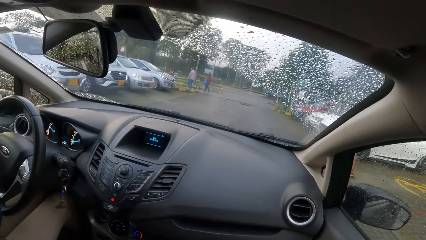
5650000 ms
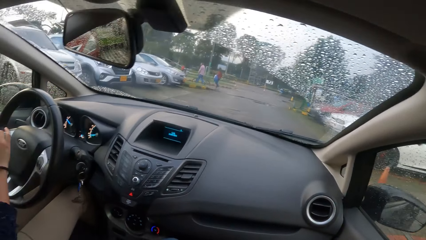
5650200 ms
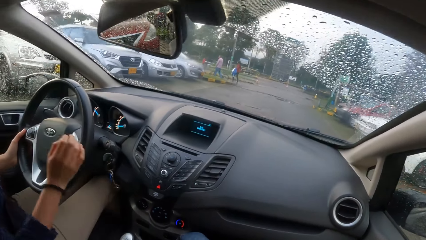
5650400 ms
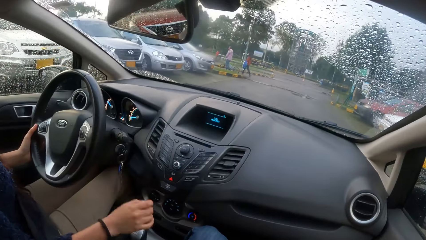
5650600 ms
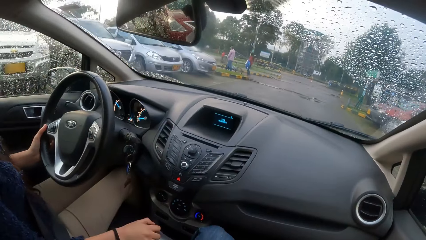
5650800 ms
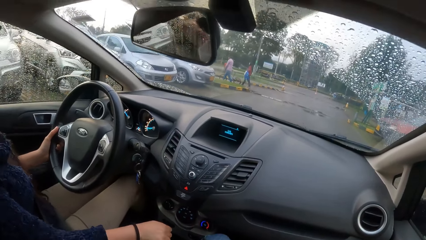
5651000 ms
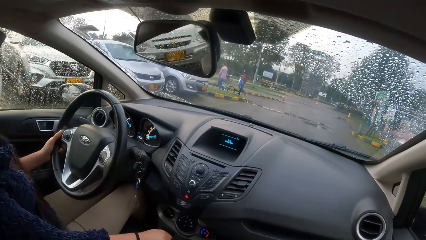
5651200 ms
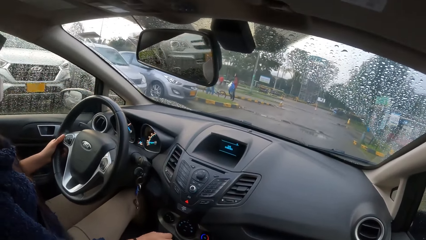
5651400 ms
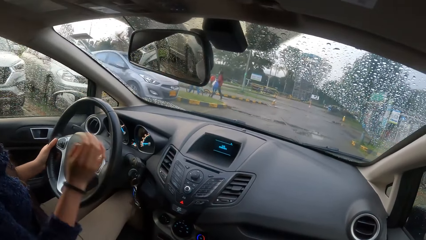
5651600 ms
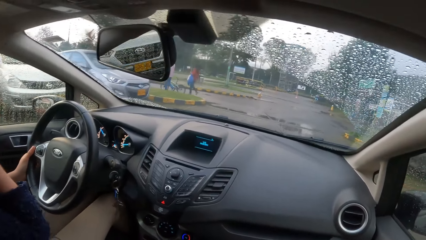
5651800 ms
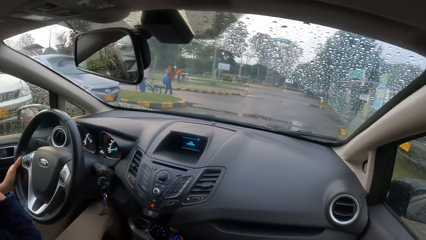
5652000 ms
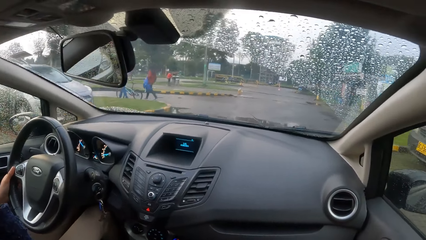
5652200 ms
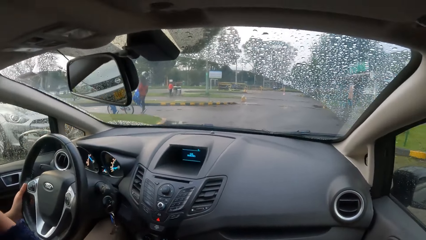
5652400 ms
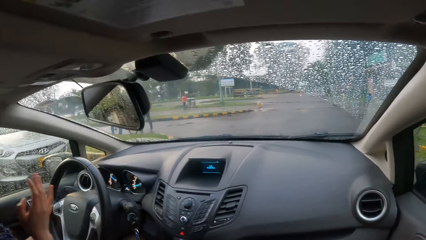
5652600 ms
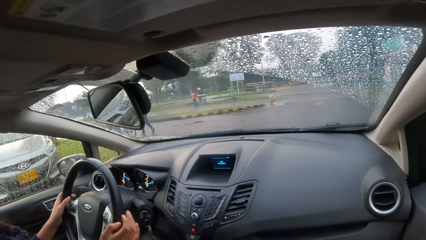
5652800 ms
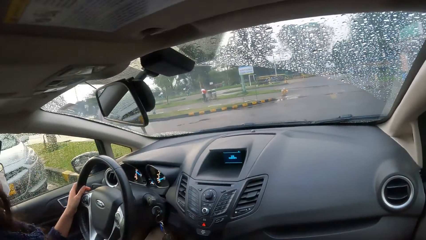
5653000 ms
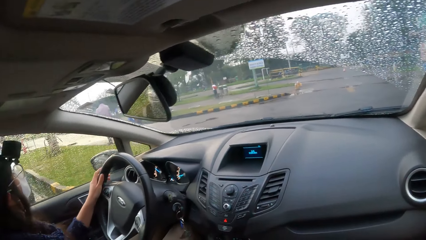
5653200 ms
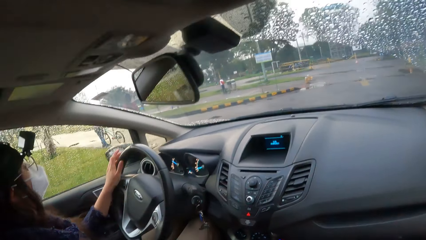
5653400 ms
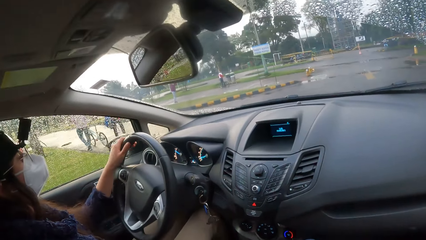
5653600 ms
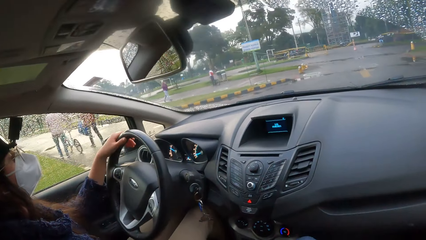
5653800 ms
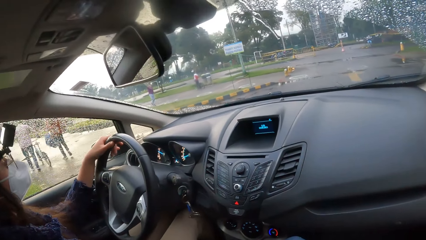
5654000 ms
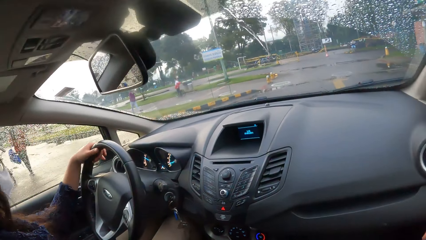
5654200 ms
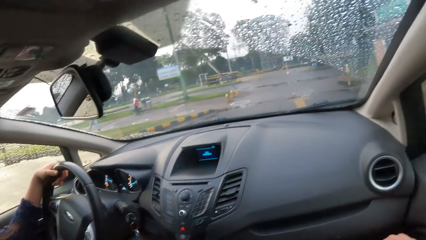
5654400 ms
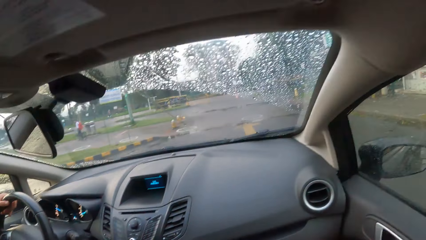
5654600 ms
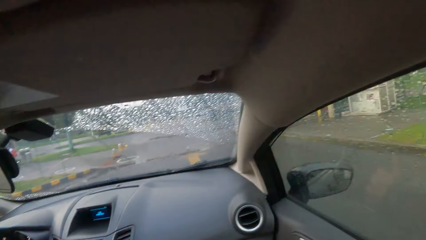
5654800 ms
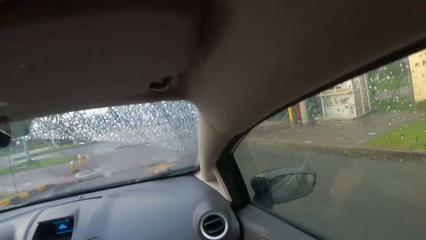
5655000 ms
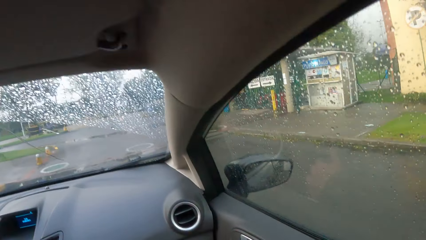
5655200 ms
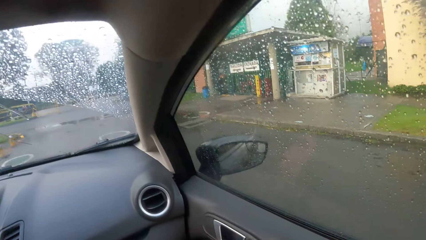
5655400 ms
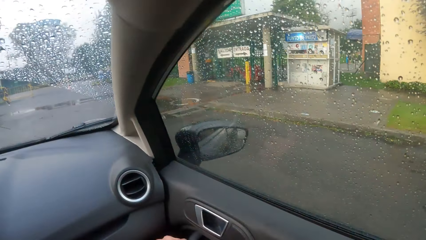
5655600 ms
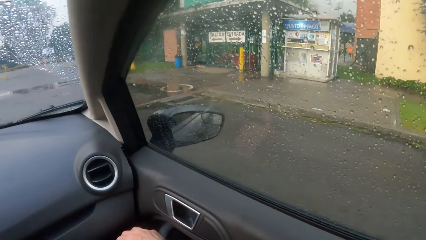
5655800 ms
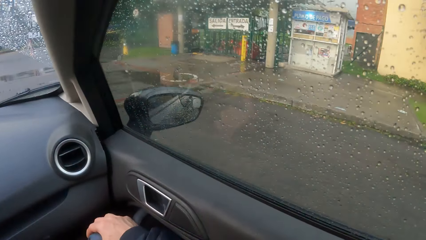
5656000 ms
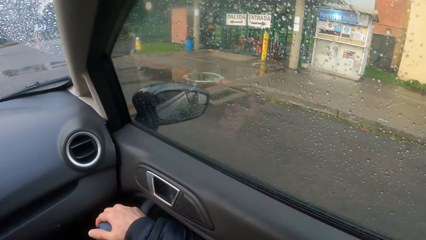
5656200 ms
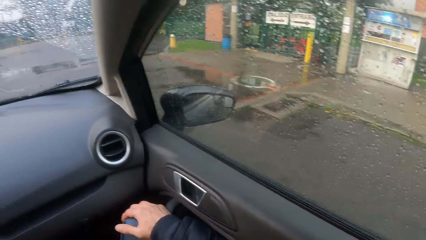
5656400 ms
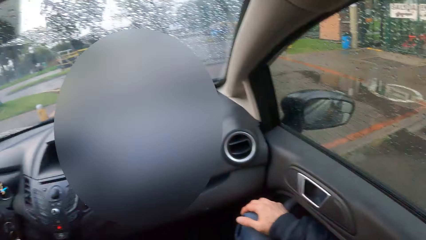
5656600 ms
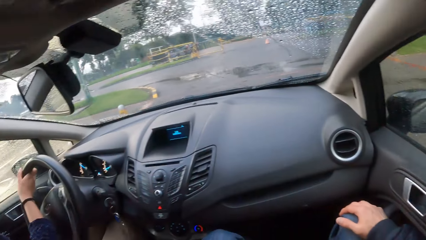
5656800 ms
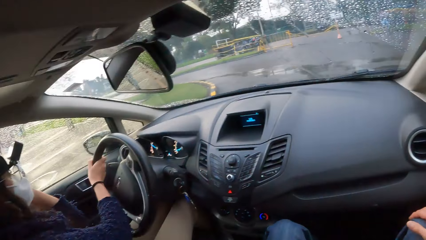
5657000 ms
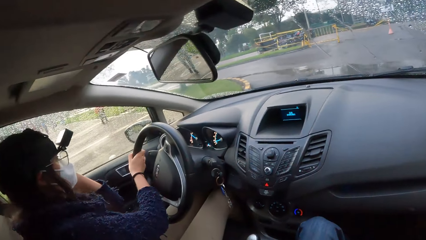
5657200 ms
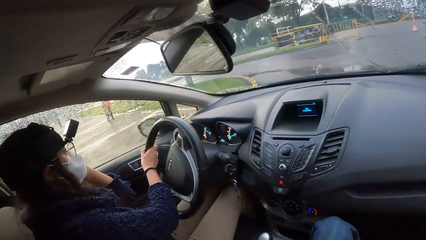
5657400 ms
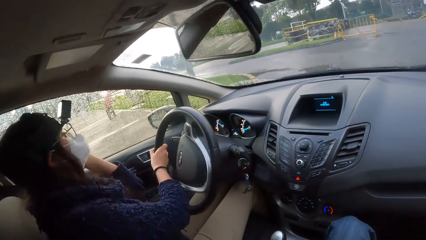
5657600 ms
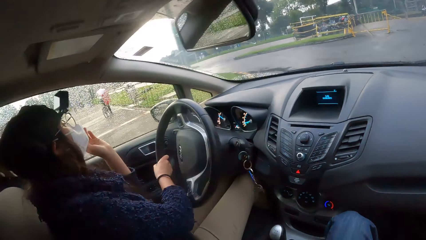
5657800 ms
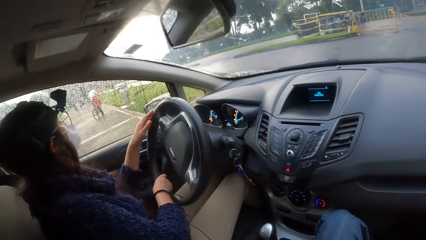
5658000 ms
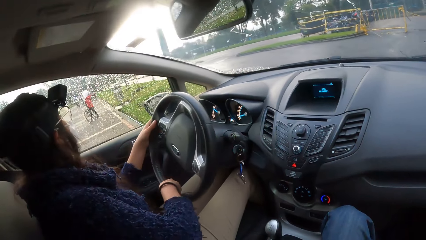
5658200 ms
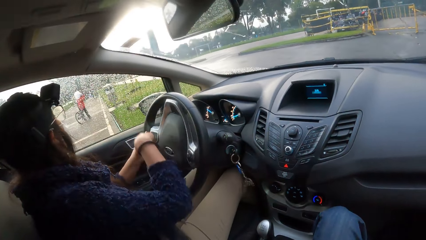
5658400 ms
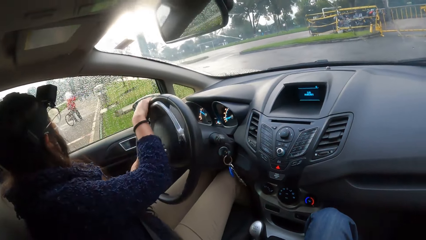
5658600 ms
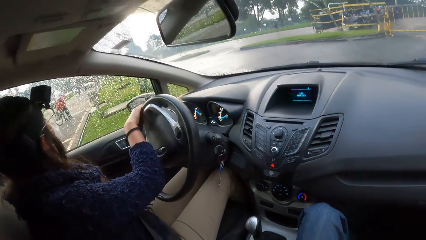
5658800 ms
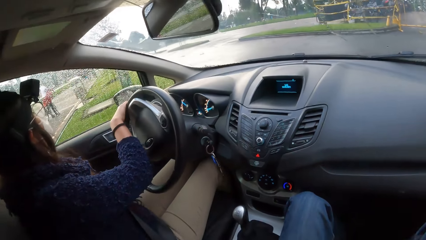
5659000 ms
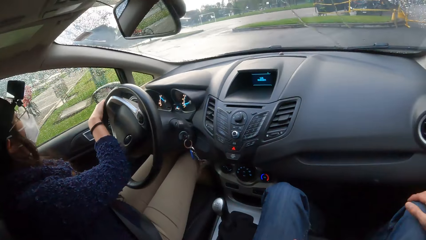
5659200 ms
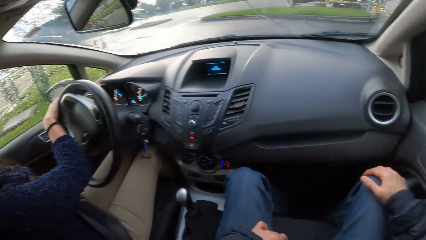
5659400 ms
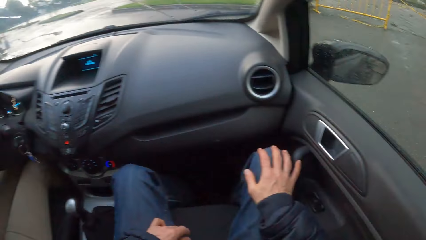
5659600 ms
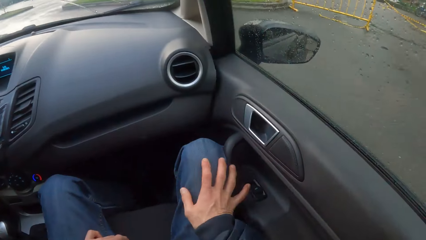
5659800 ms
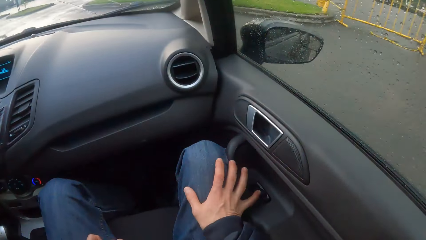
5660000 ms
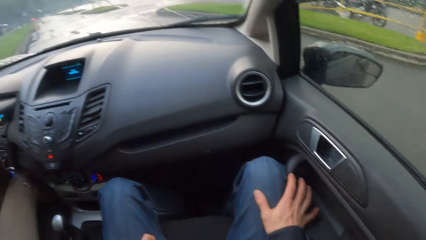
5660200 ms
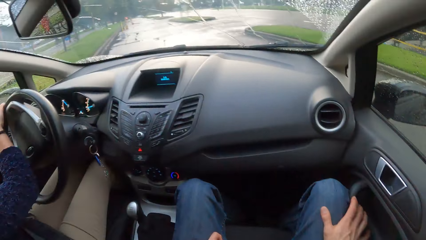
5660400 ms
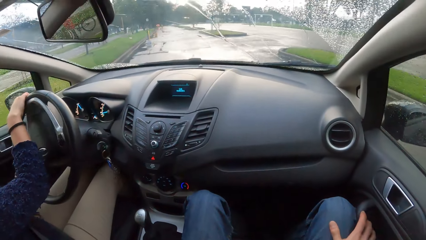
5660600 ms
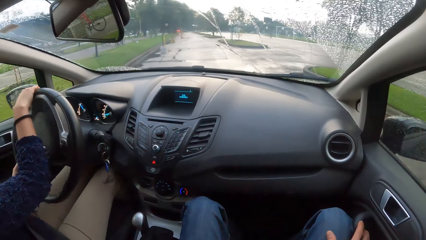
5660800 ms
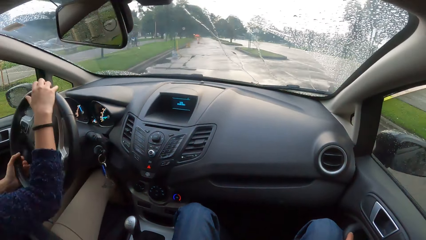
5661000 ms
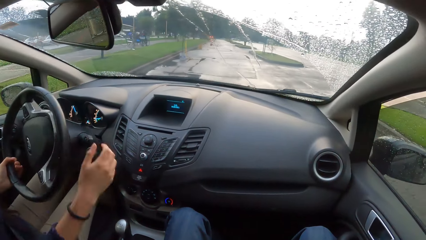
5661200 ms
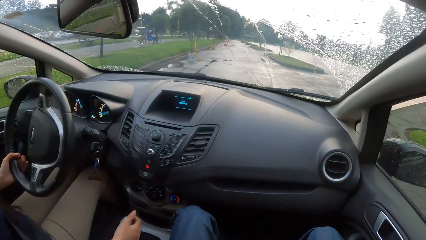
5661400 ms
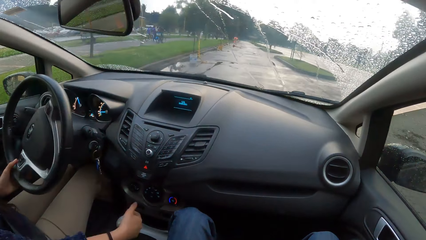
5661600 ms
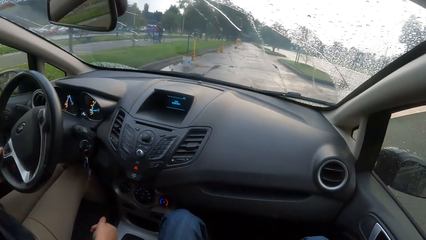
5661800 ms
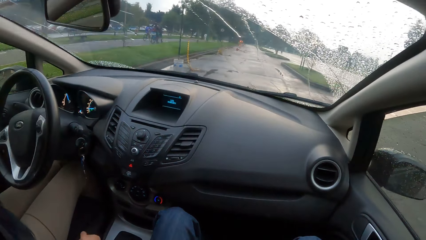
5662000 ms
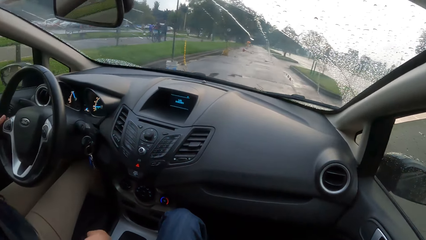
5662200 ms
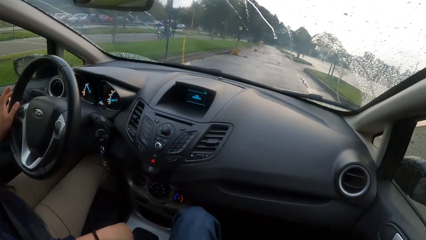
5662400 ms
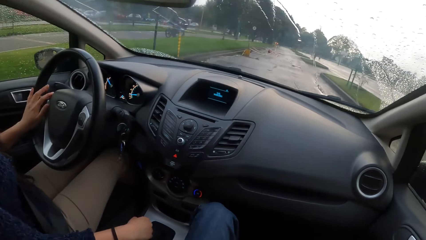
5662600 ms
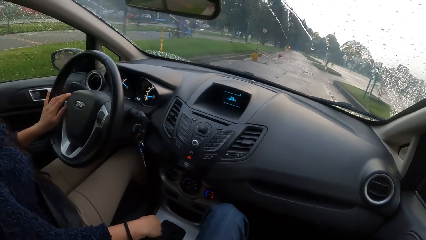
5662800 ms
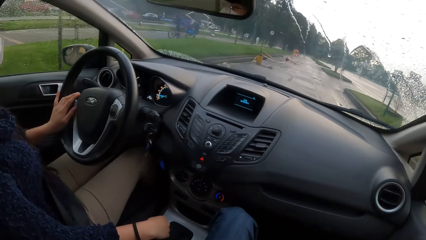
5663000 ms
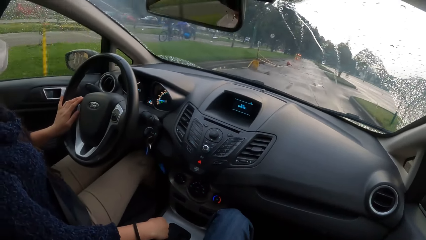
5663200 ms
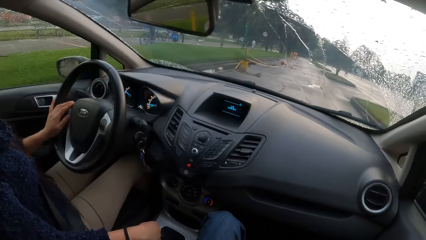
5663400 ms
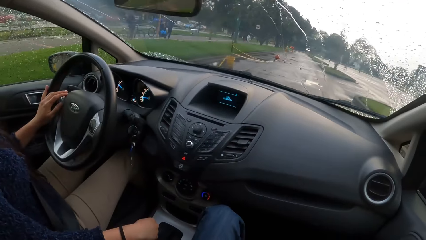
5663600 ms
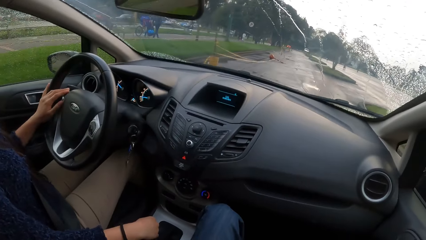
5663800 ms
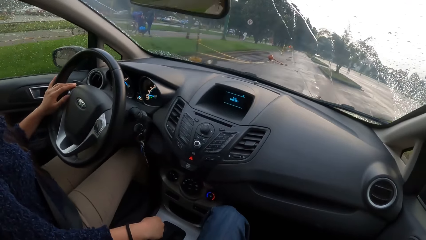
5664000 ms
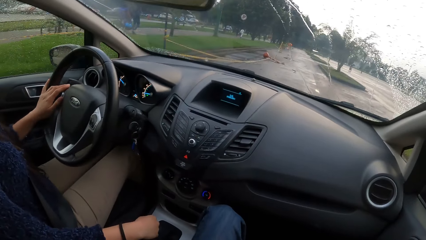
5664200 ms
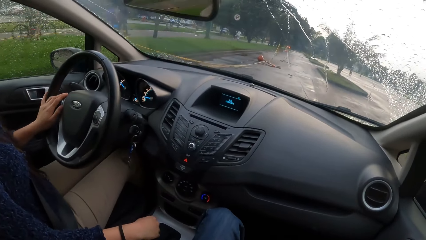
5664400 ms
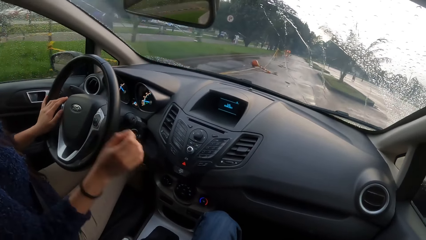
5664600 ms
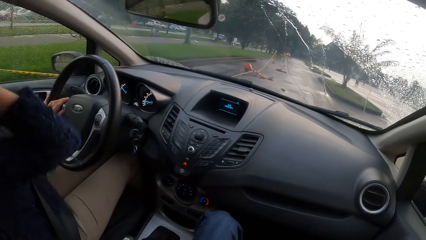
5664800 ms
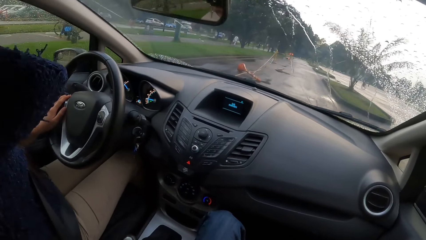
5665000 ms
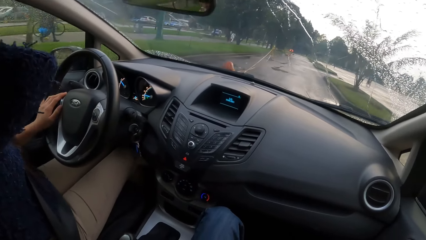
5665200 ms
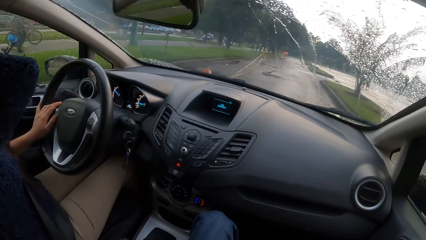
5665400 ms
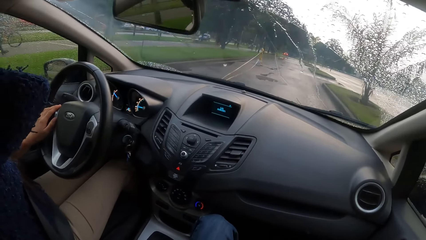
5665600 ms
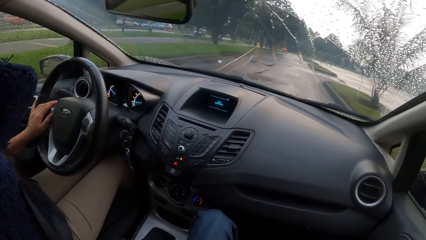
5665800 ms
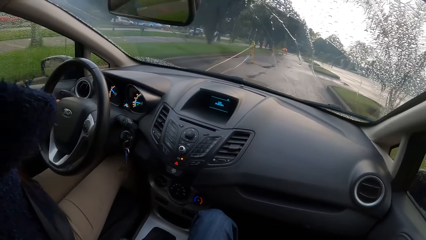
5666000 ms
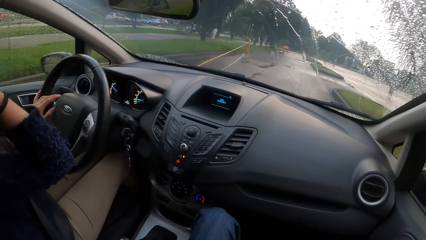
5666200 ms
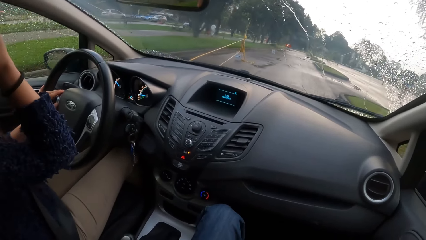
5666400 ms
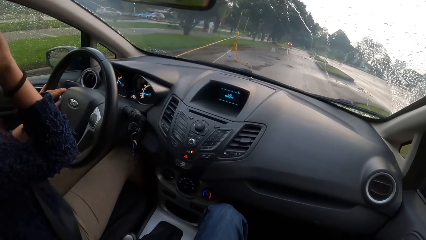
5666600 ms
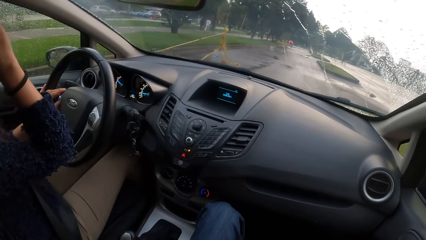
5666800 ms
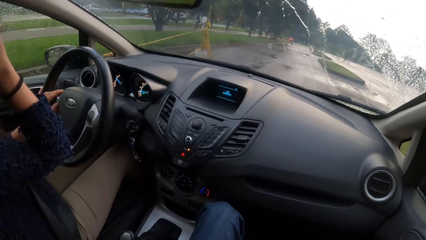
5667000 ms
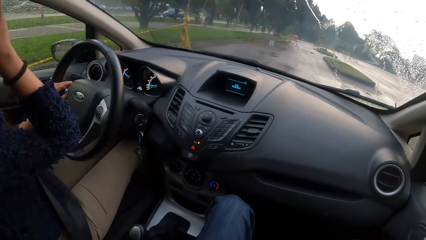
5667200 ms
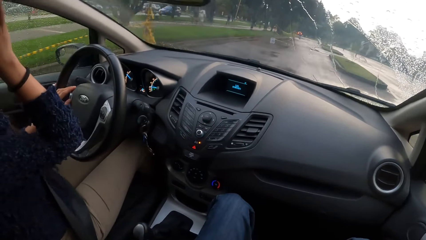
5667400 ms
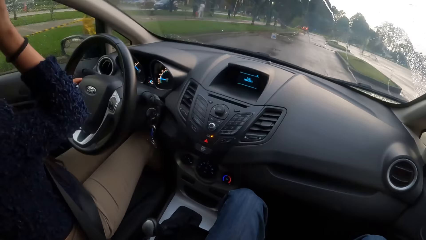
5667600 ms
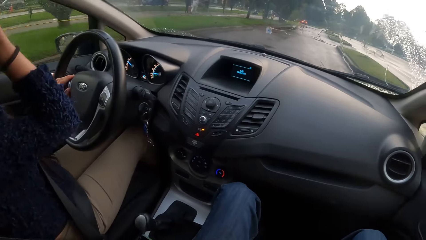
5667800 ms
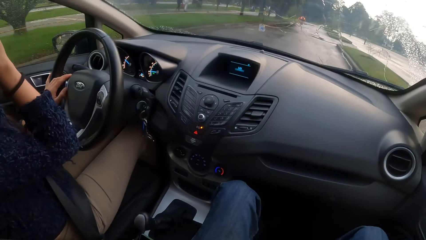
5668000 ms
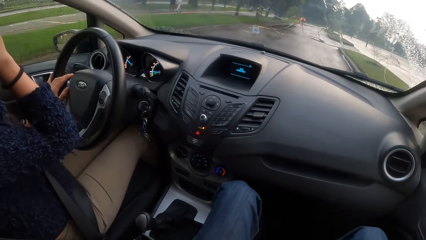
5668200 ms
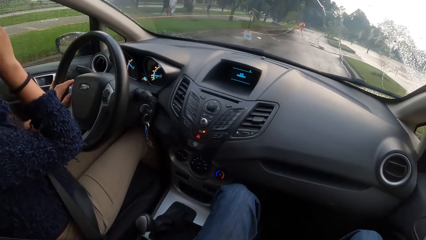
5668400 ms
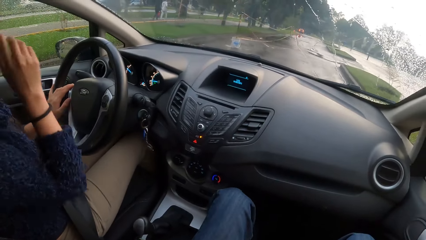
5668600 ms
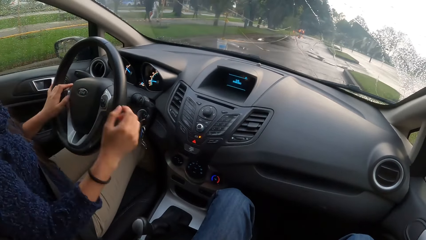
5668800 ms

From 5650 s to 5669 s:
A woman adjusts the car gear with her right hand. The woman turns the steering of the car with her left hand. The woman turns the steering of the car with her right hand. The woman turns the steering of the car with both hands. The camera wearer moves their right hand. They look forward. The woman adjusts the car gear with her right hand. The woman turns the steering of the car with her left hand.
